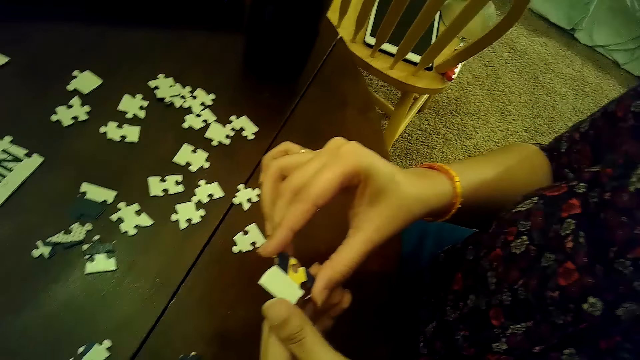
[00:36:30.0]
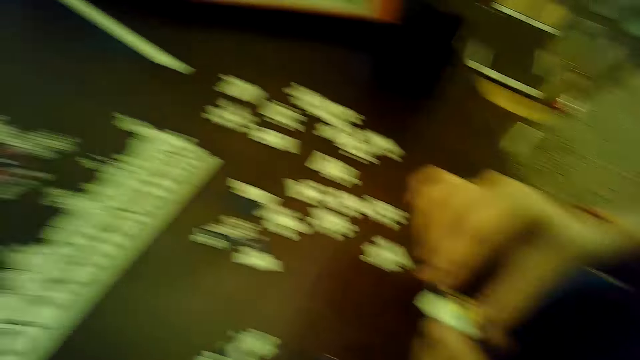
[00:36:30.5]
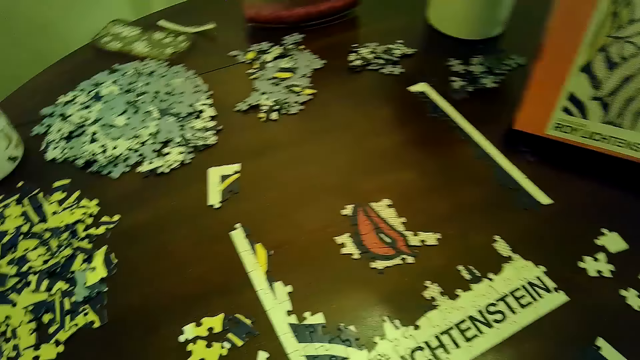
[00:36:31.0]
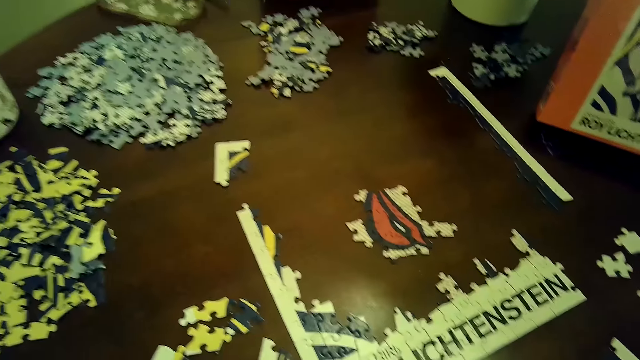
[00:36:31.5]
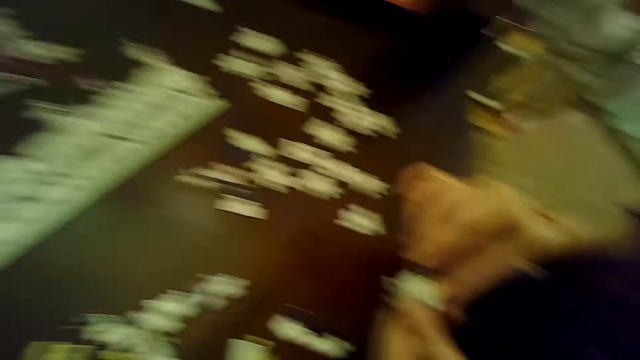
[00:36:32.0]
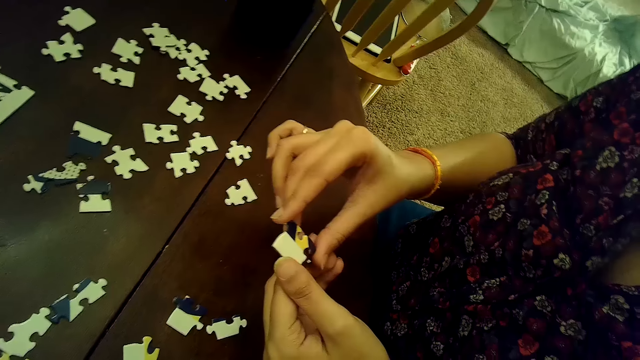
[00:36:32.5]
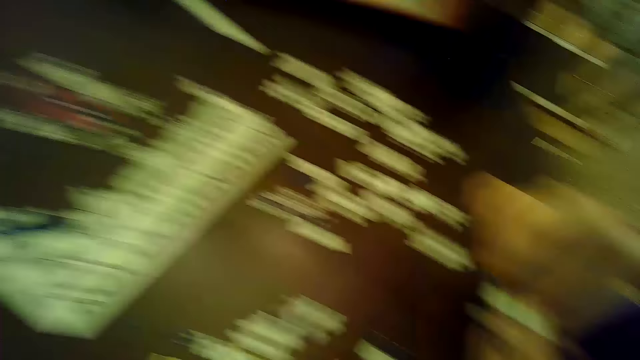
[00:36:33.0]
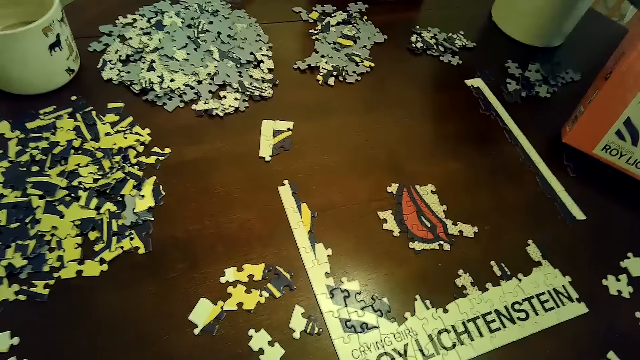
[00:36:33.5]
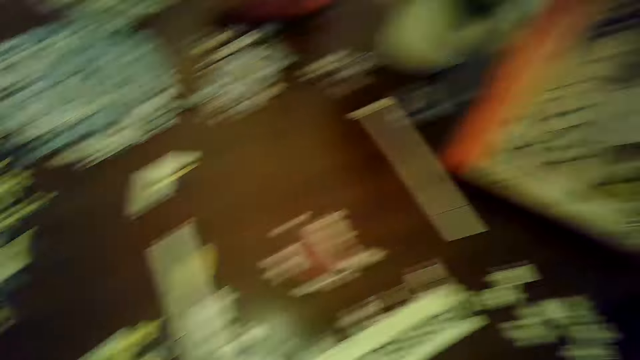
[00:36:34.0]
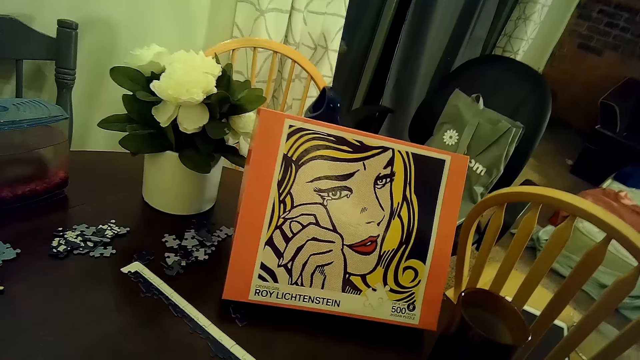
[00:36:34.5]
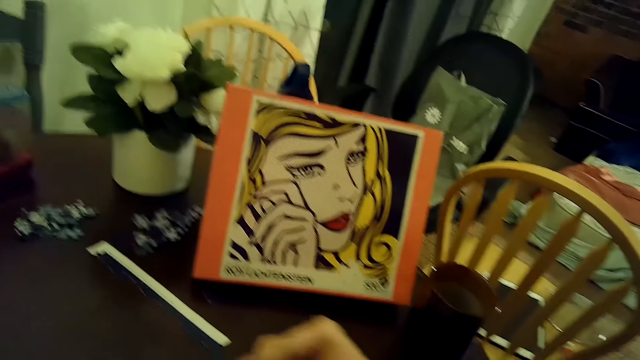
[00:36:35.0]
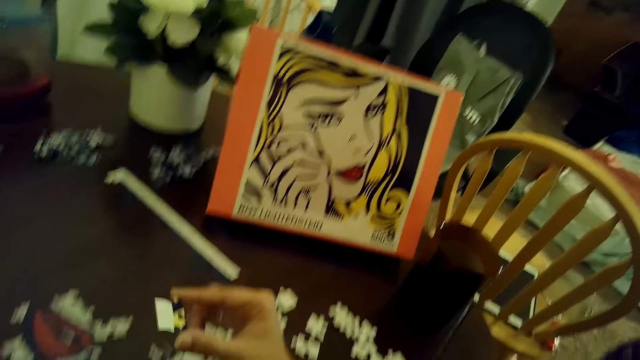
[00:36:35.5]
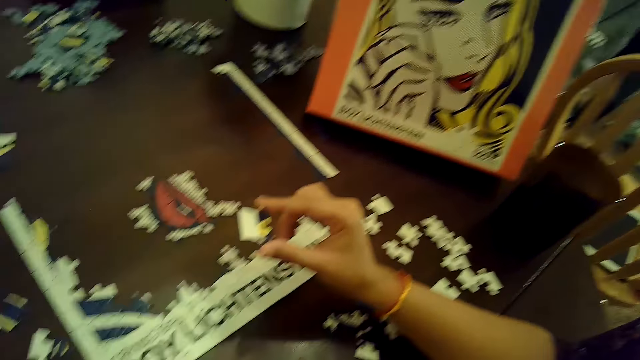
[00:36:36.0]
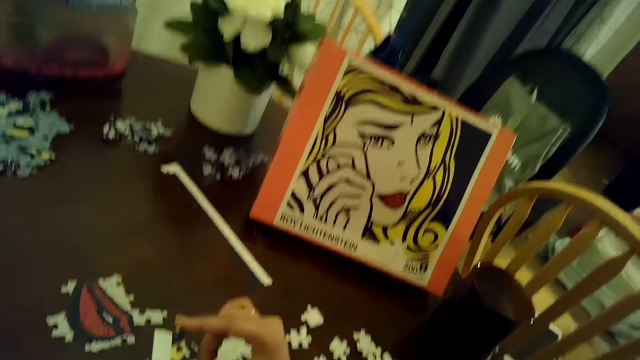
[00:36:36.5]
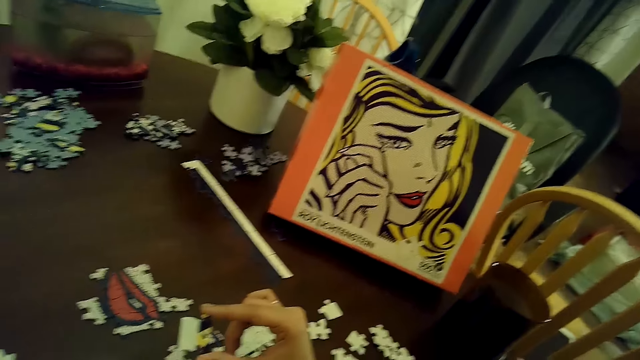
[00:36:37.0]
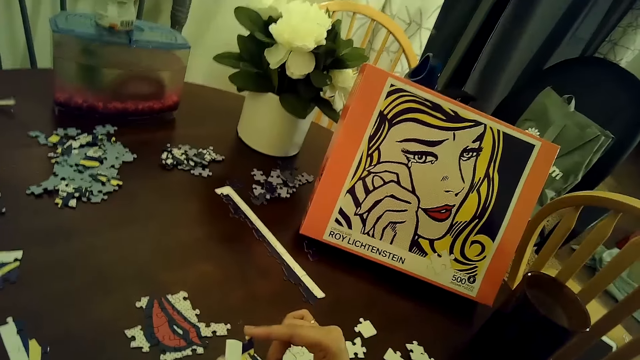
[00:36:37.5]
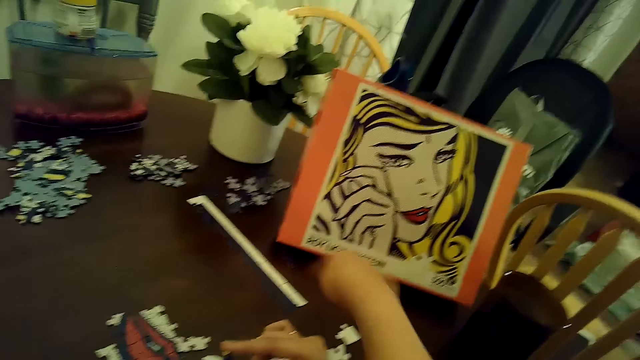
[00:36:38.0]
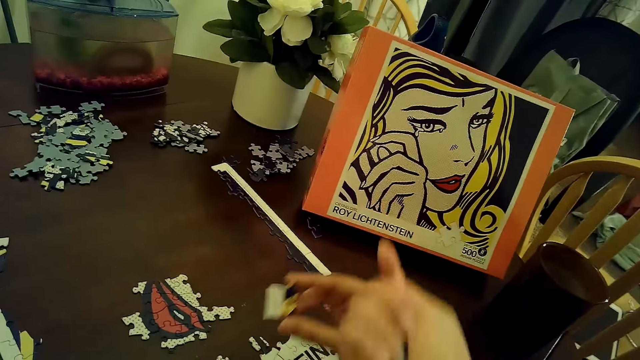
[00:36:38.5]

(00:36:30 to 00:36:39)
A woman looks at the puzzle pieces. The camera wearer stares at the table. The woman holds the puzzle piece with her right hand.

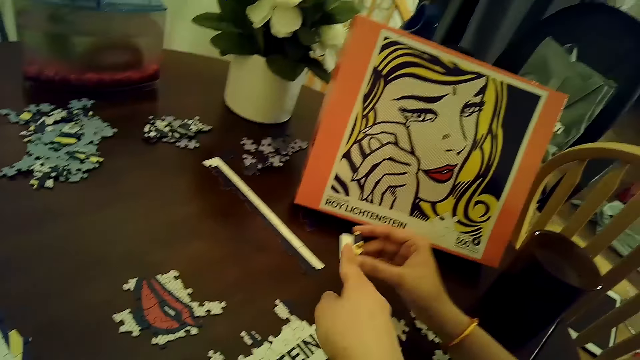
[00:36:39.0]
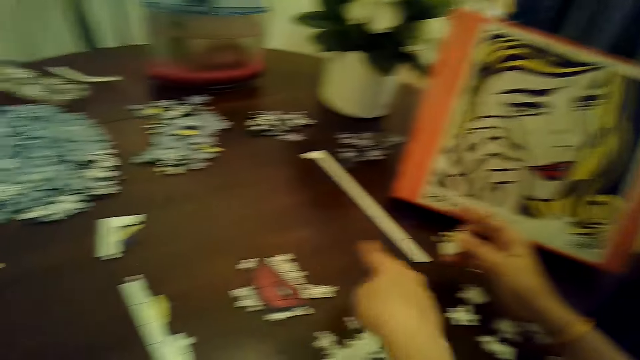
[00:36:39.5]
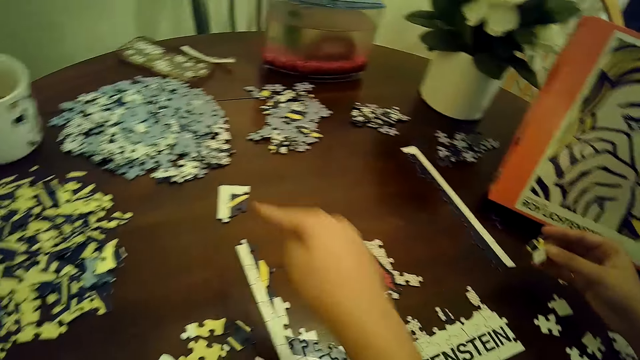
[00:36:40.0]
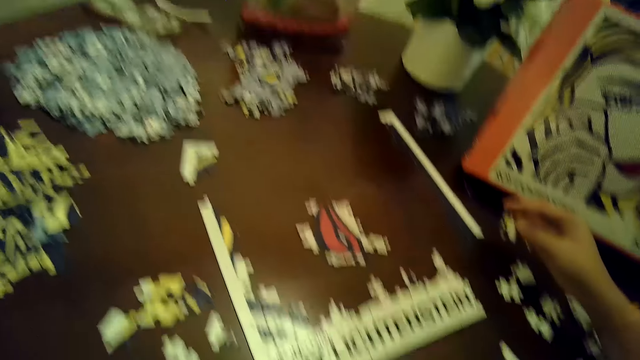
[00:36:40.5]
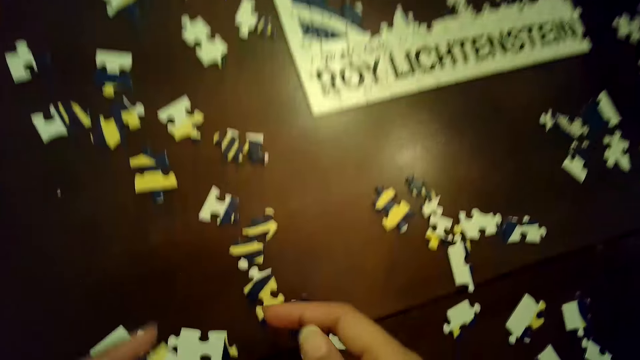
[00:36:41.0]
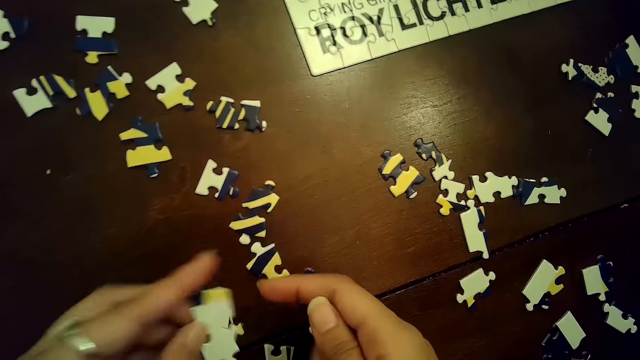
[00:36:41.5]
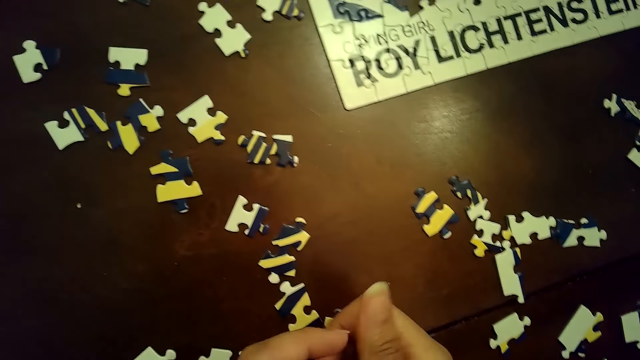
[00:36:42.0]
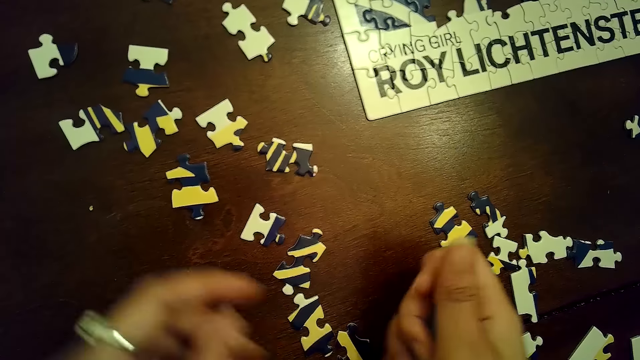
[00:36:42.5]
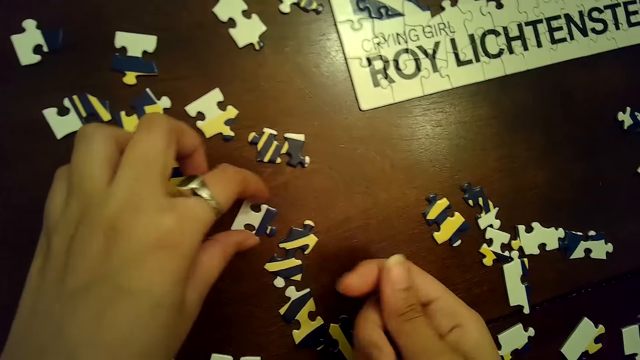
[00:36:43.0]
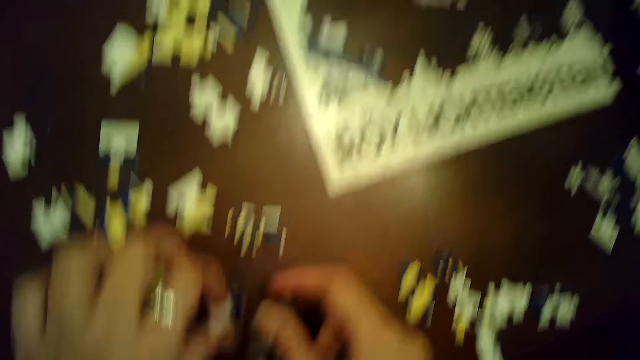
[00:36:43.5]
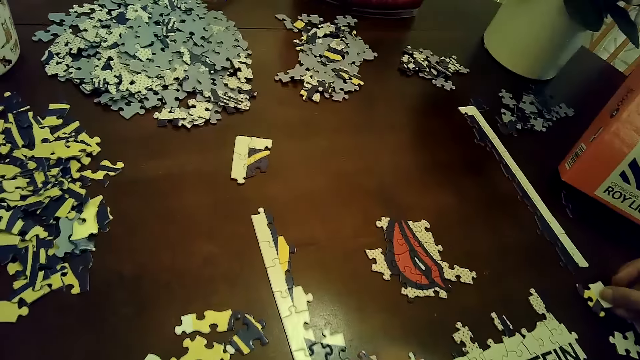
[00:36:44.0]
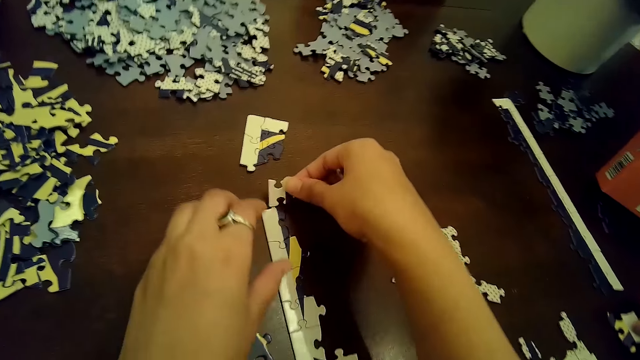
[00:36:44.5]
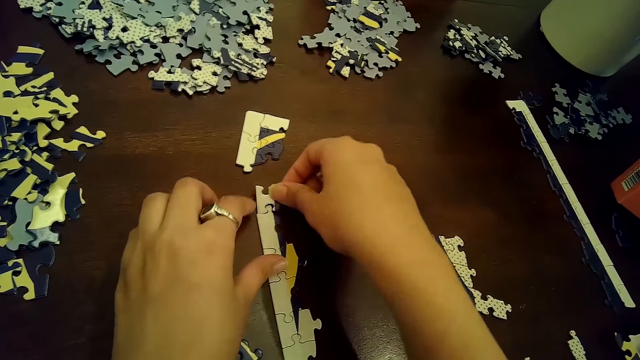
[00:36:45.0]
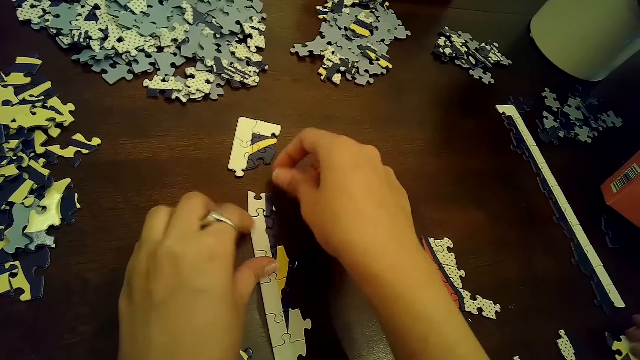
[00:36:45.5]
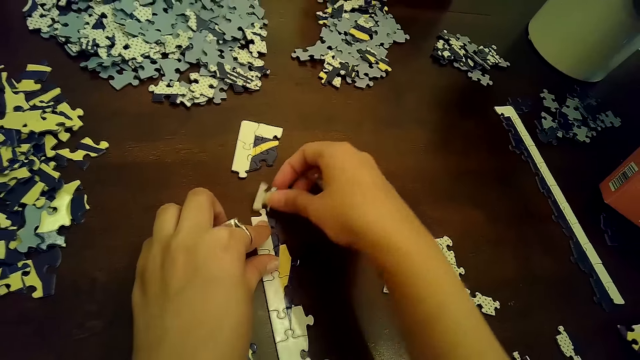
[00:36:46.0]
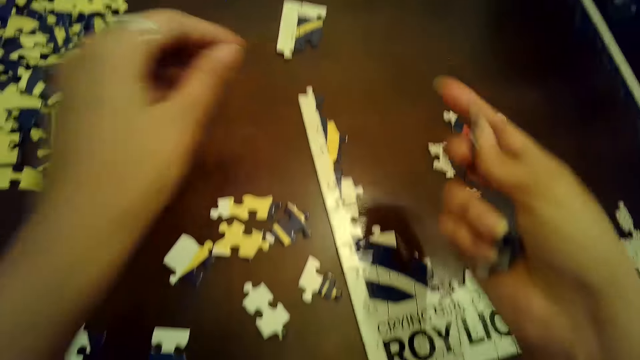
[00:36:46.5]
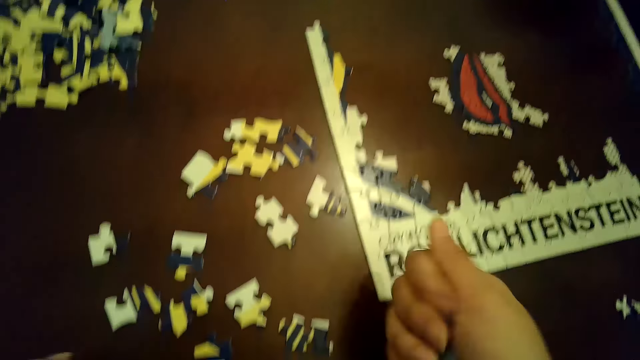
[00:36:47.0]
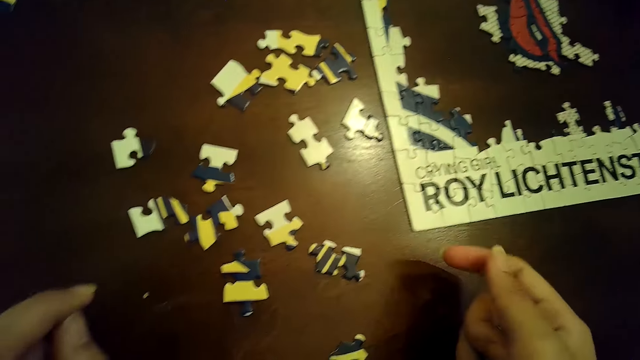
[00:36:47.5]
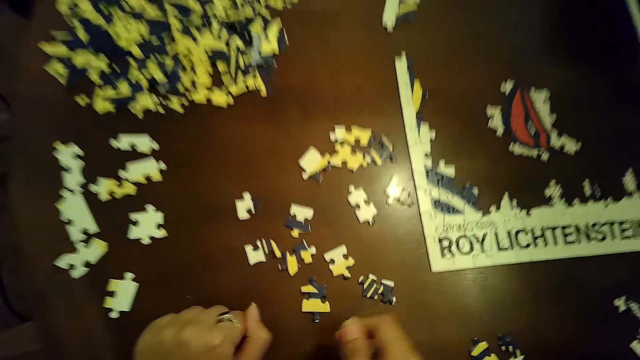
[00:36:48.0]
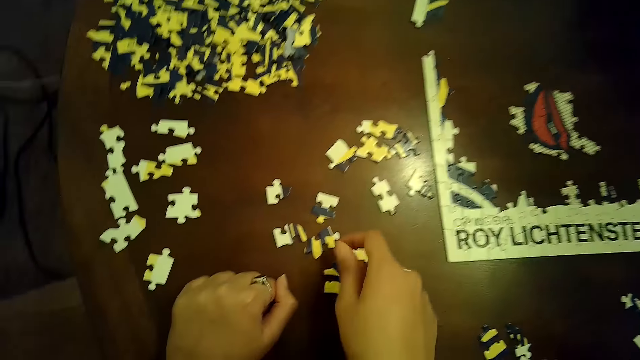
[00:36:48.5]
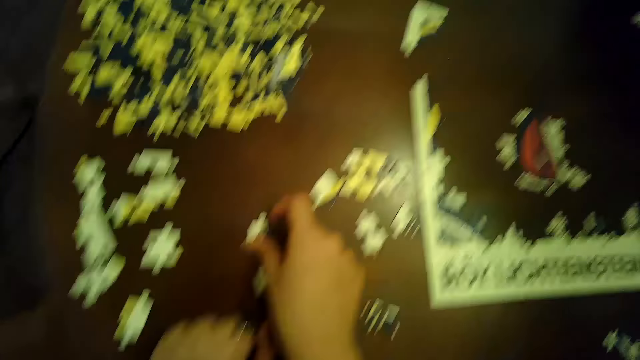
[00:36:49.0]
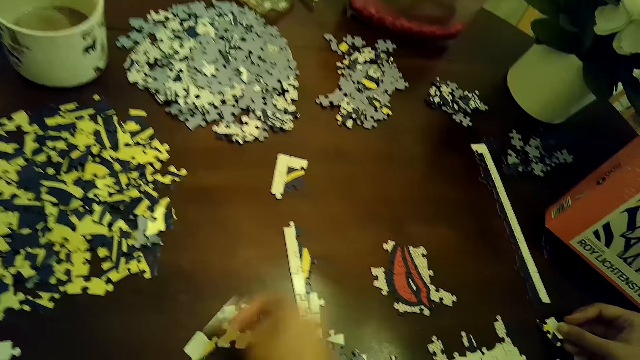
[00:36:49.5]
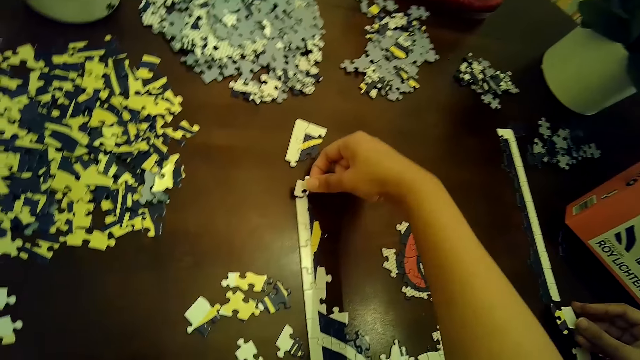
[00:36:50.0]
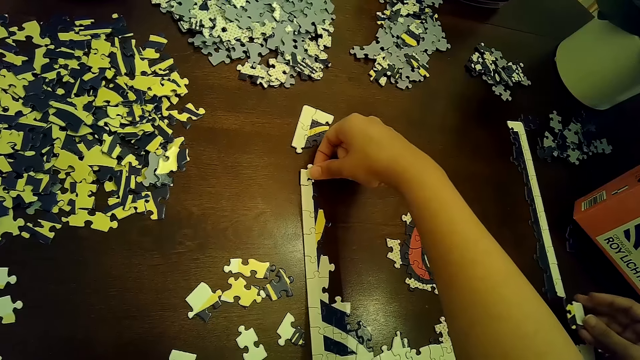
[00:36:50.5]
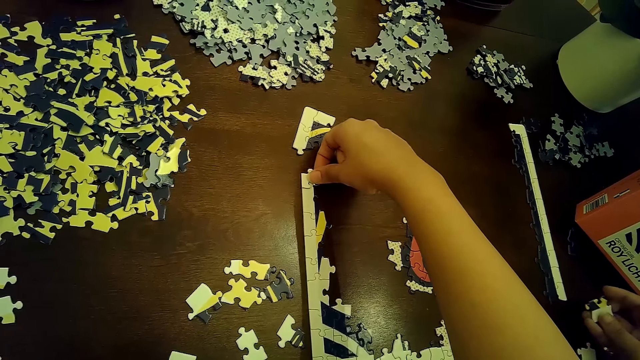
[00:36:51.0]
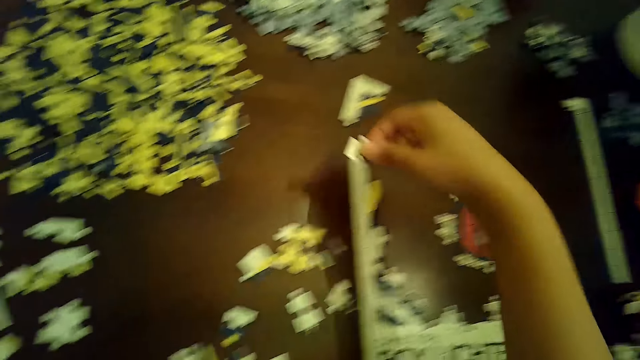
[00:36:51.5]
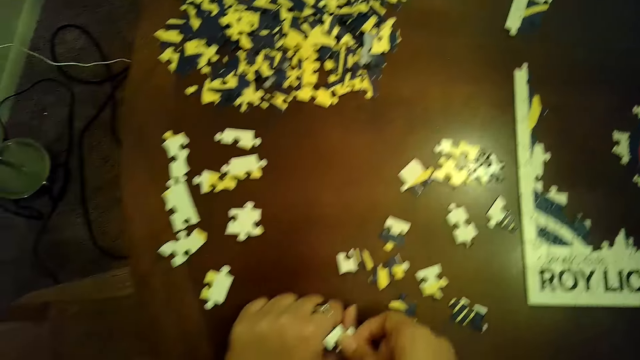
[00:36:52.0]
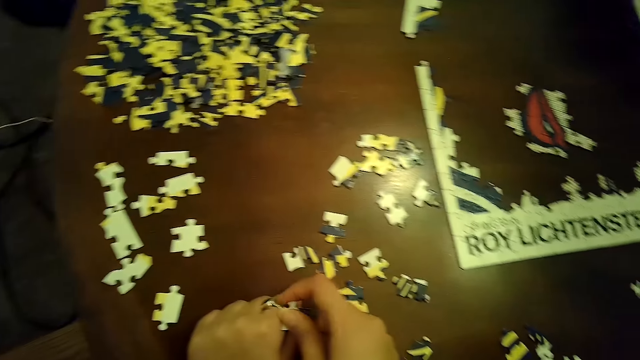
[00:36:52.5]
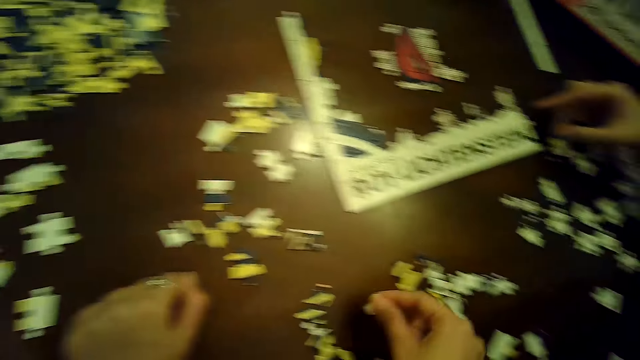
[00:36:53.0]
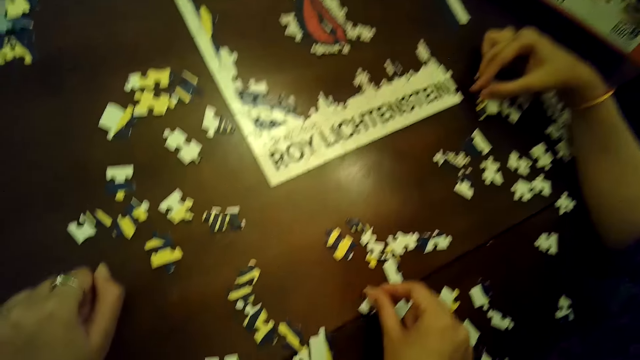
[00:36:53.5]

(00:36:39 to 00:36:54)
The camera wearer touches the puzzle piece in the right hand of the woman with her right hand. She points at the puzzle pieces. She passes a puzzle piece from her left hand to her right hand. She picks a puzzle piece from the table with her left hand. She places the puzzle piece on the puzzle with her right hand. She removes the puzzle piece from the puzzle with her right hand. She holds the puzzle piece with her right hand. She picks a puzzle piece from the table with her right hand. She places the puzzle piece on the puzzle with her right hand. She removes the puzzle piece from the puzzle with her right hand. She places the puzzle piece on her left hand with her right hand.
